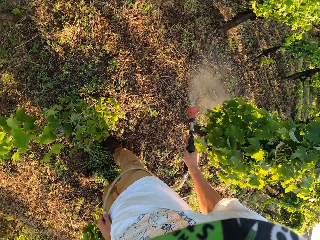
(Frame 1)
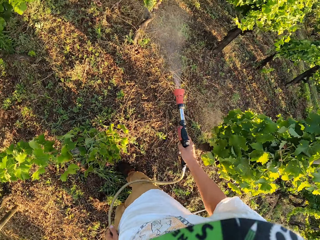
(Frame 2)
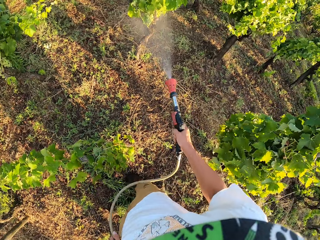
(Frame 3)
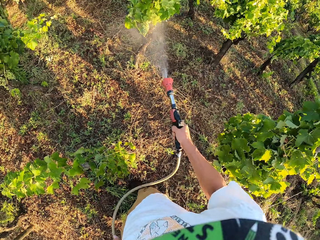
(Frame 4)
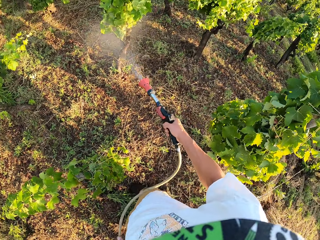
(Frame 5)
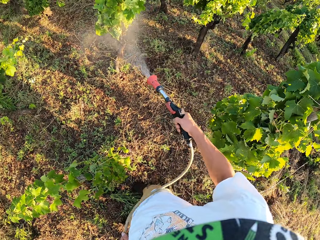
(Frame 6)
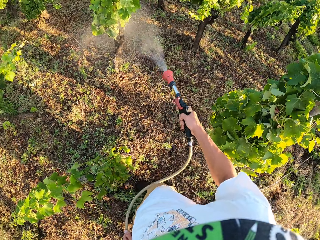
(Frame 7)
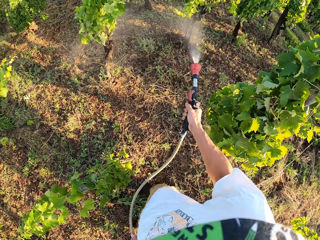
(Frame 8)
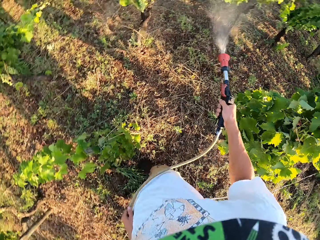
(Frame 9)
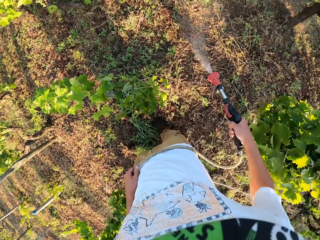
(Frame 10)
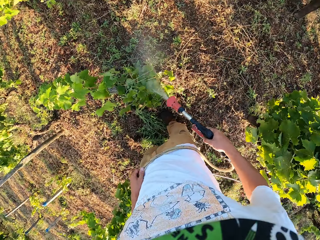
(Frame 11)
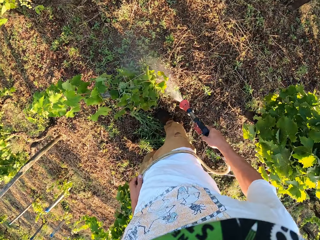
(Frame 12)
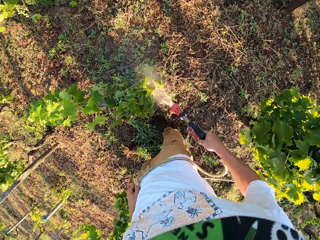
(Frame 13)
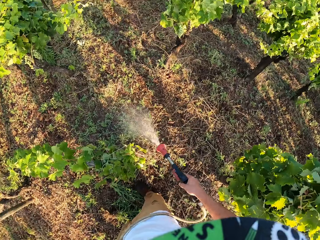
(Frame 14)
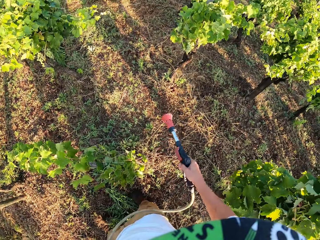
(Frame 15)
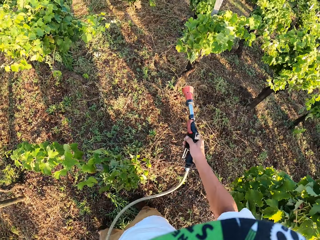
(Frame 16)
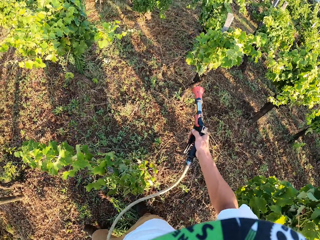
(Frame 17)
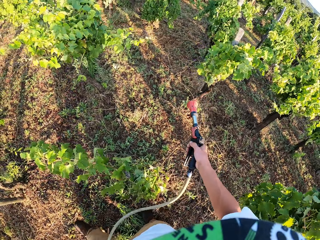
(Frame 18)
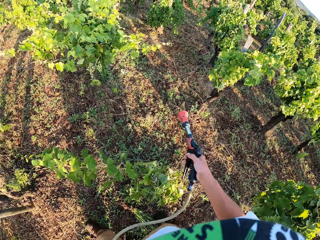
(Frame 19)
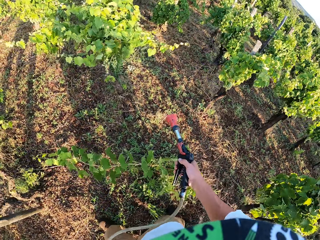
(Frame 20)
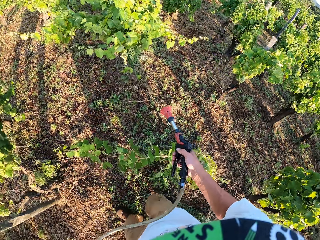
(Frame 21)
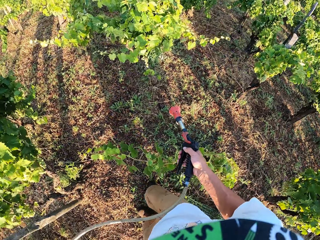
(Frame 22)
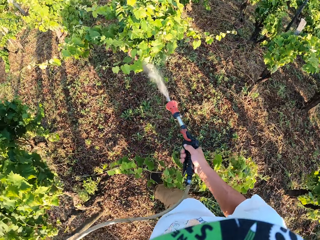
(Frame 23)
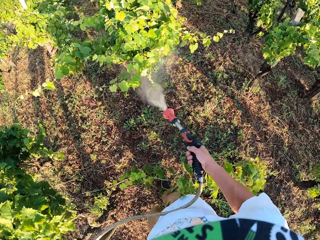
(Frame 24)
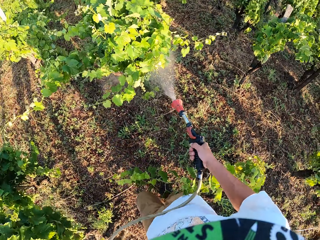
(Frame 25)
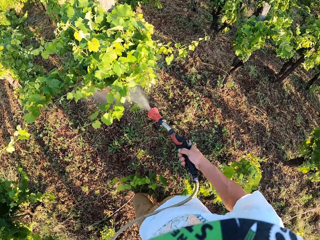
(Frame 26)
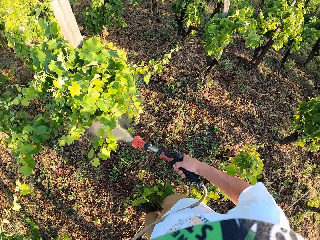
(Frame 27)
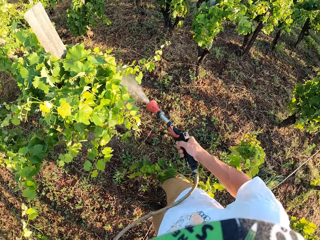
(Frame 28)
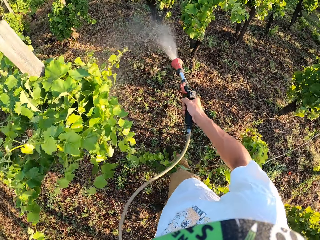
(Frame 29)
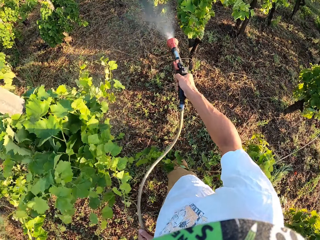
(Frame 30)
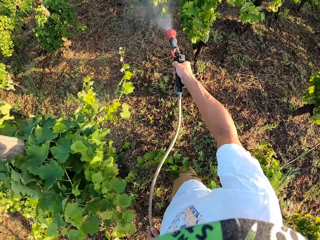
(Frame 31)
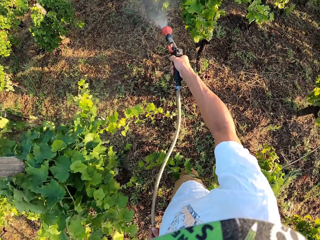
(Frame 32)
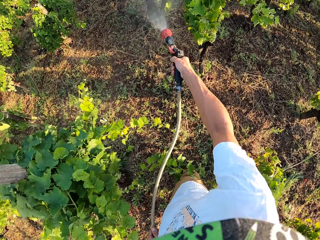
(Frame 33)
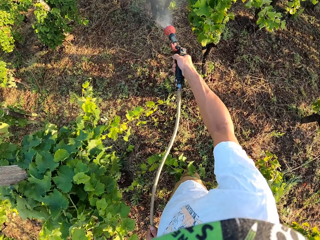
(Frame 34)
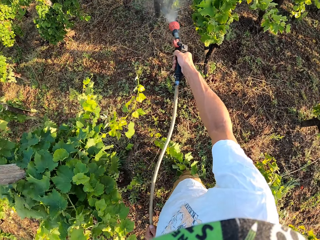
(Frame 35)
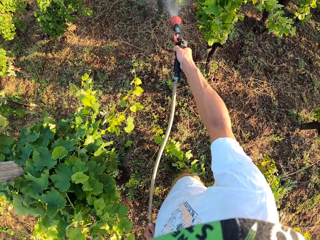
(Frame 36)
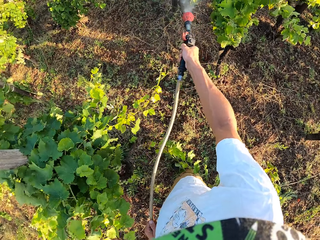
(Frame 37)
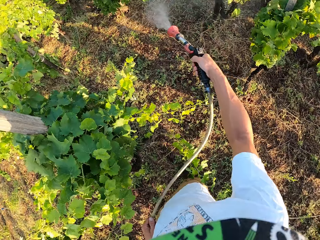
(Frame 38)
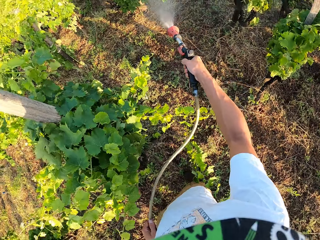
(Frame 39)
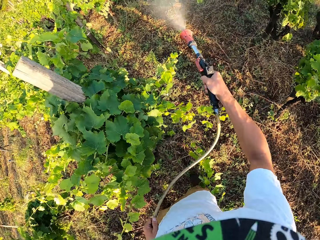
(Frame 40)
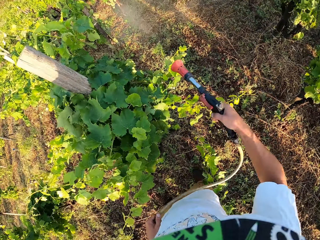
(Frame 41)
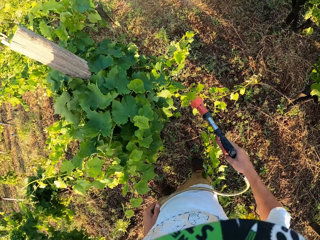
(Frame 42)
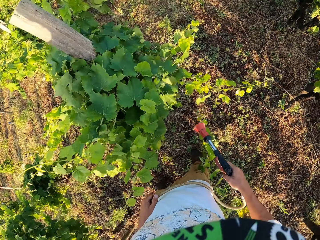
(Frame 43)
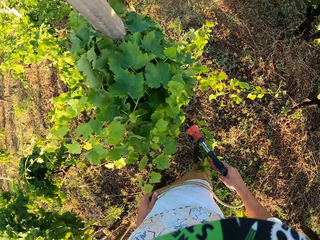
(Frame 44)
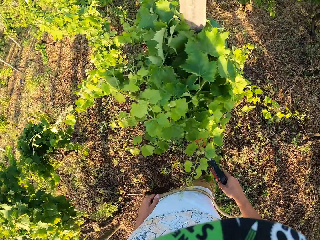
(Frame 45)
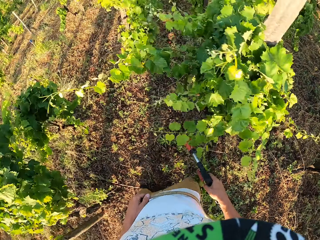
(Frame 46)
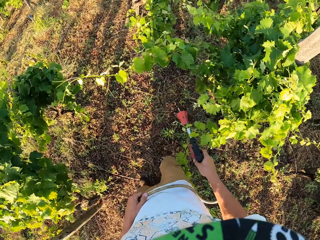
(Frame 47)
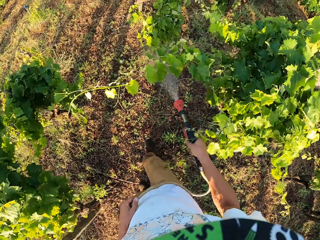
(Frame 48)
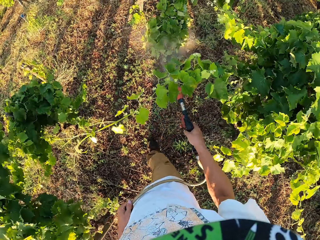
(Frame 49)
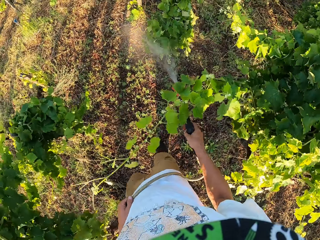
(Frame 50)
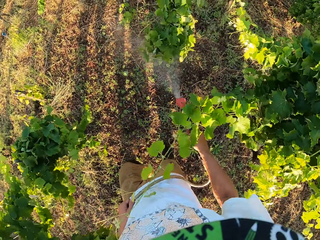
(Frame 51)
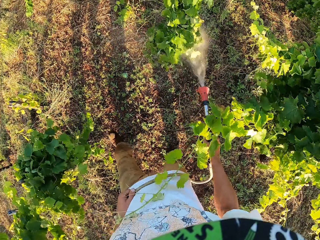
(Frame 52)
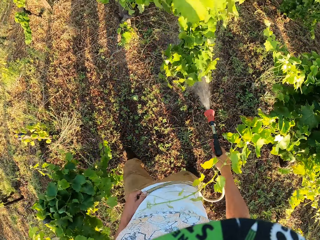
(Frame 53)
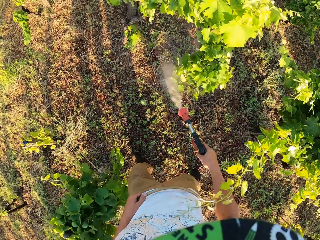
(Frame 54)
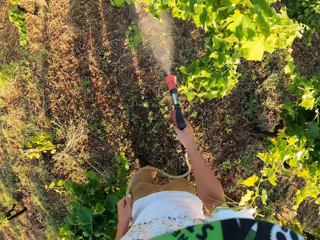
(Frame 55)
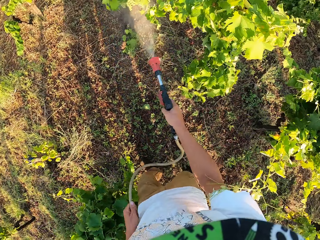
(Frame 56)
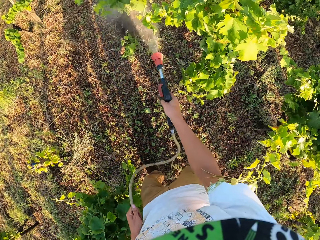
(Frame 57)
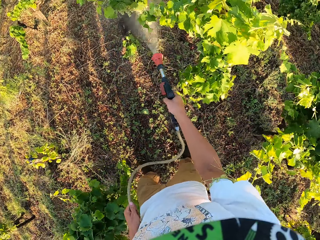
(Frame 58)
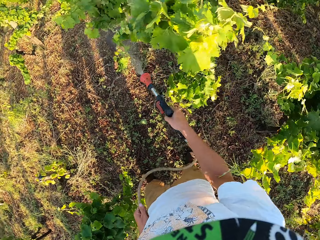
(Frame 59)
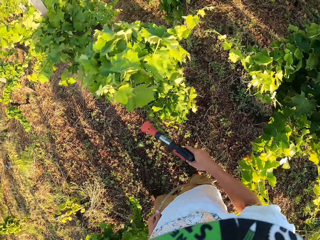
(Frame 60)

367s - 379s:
The camera wearer takes a few steps forward with the sprinkler turned off. They turn off the sprinkler again. They continue to water the field. They turn off the sprinkler again. They continue to water the field.

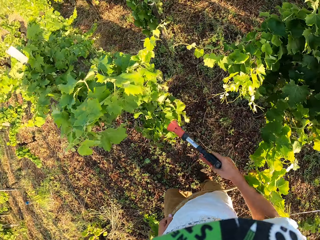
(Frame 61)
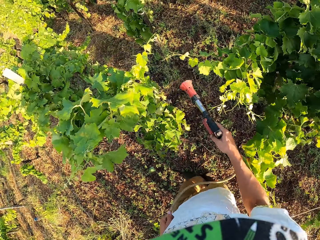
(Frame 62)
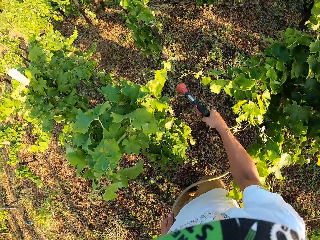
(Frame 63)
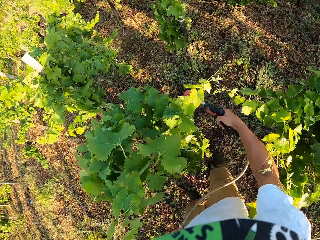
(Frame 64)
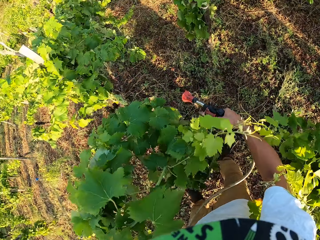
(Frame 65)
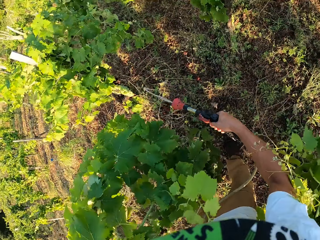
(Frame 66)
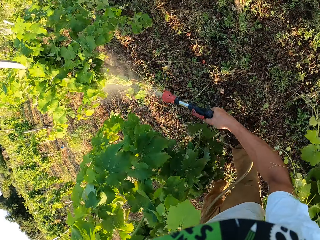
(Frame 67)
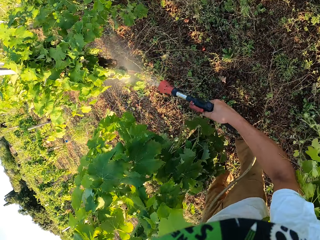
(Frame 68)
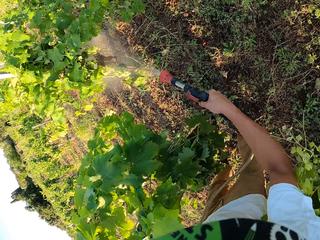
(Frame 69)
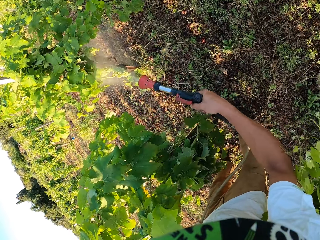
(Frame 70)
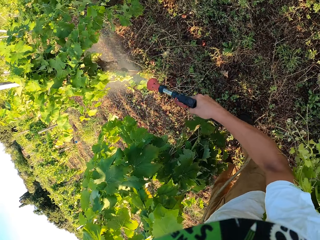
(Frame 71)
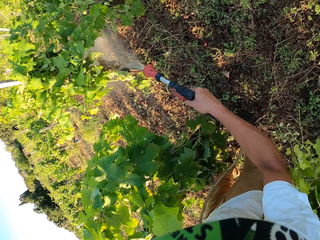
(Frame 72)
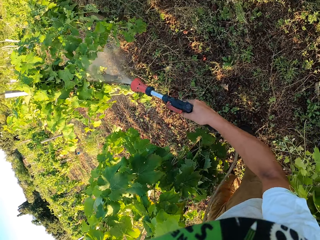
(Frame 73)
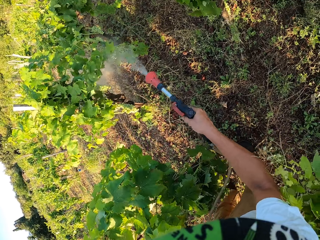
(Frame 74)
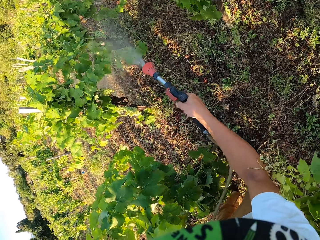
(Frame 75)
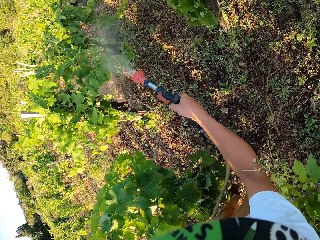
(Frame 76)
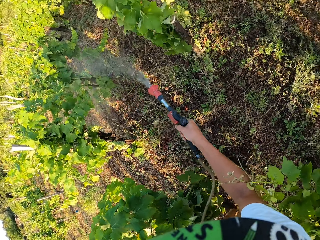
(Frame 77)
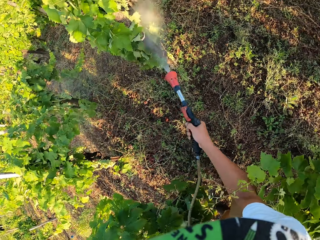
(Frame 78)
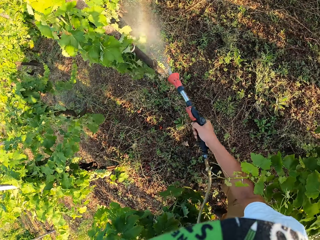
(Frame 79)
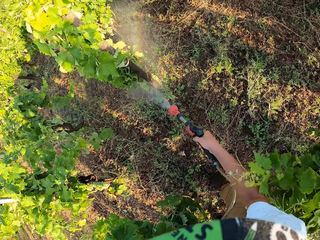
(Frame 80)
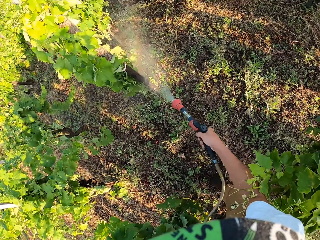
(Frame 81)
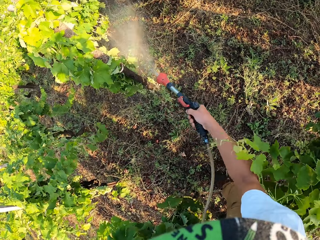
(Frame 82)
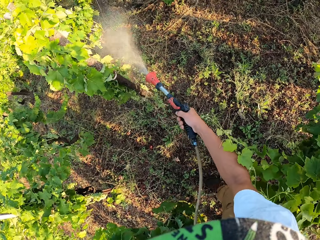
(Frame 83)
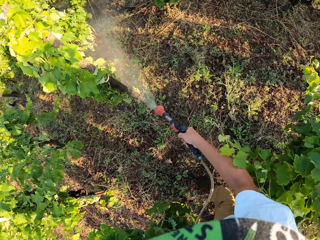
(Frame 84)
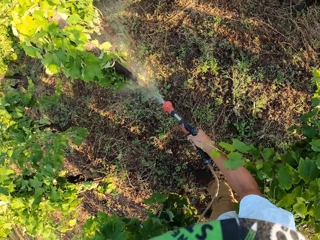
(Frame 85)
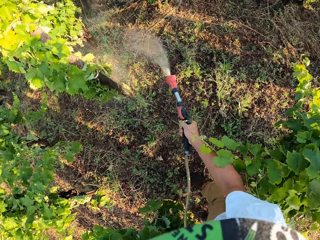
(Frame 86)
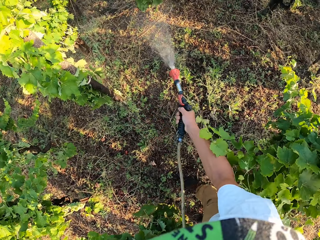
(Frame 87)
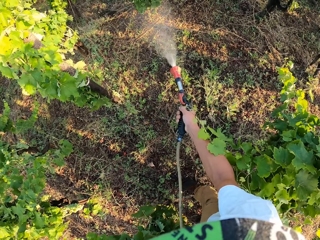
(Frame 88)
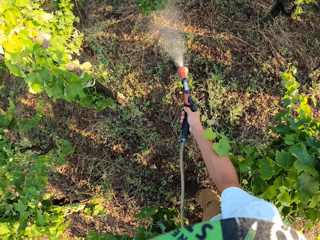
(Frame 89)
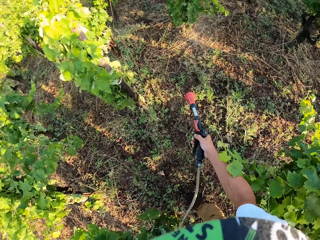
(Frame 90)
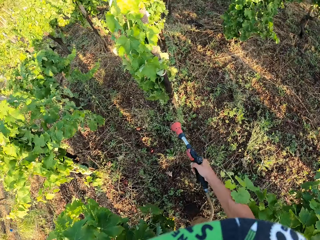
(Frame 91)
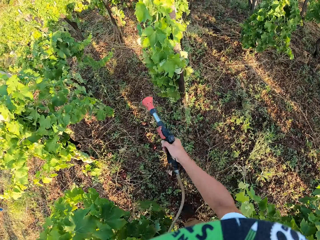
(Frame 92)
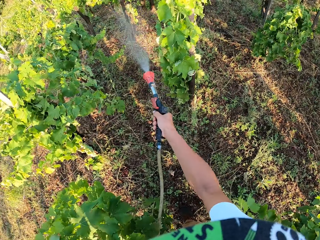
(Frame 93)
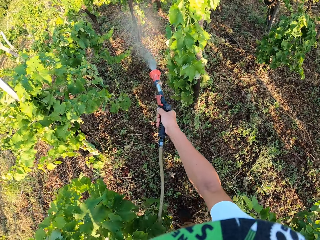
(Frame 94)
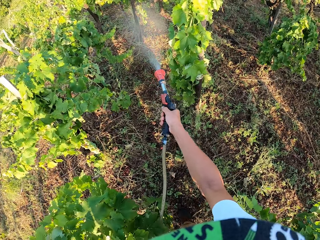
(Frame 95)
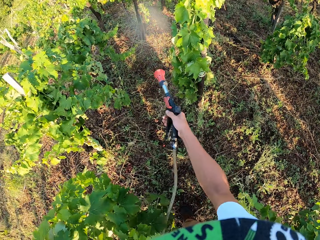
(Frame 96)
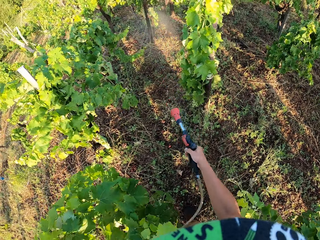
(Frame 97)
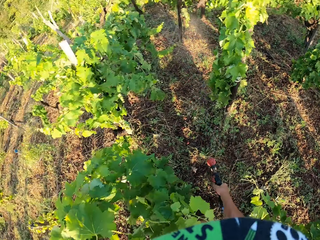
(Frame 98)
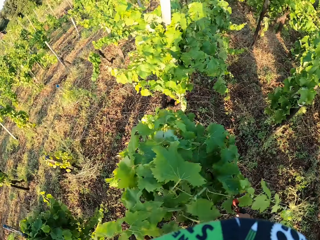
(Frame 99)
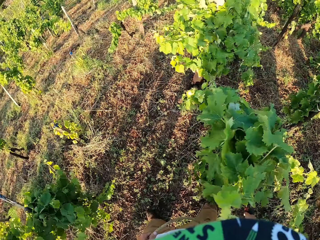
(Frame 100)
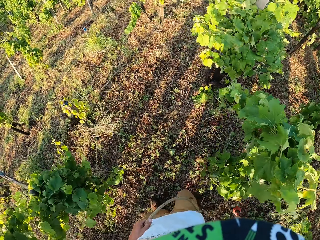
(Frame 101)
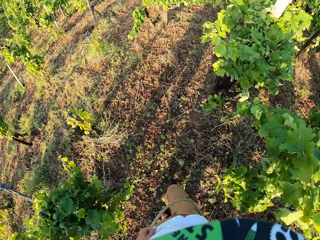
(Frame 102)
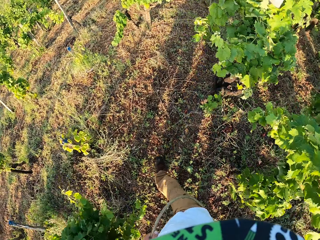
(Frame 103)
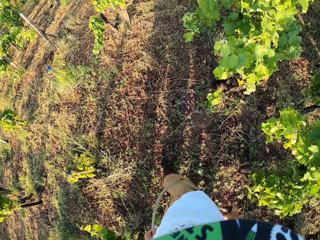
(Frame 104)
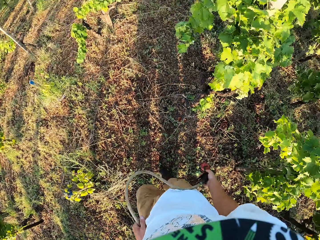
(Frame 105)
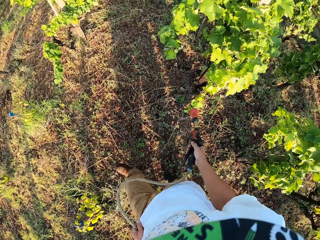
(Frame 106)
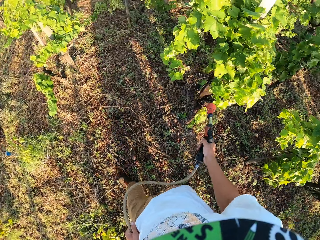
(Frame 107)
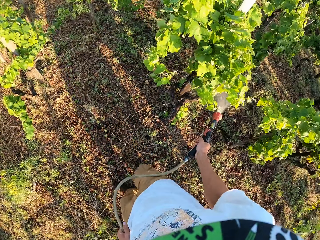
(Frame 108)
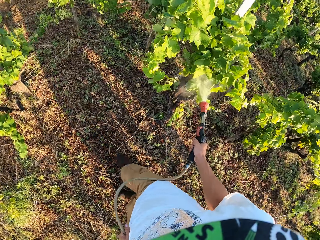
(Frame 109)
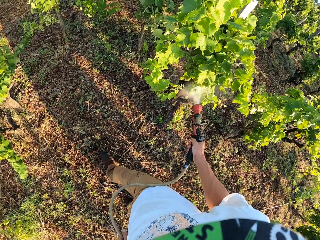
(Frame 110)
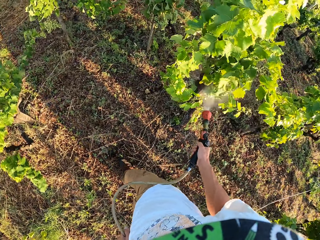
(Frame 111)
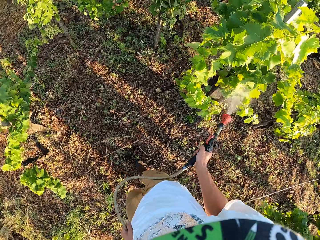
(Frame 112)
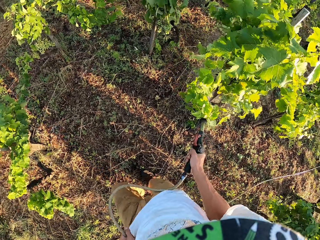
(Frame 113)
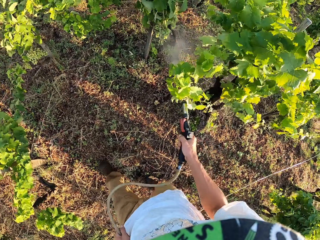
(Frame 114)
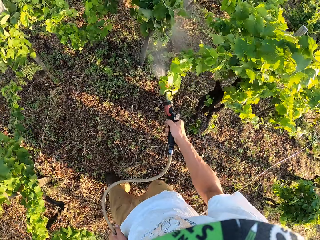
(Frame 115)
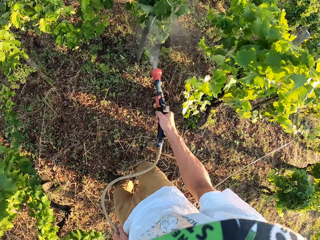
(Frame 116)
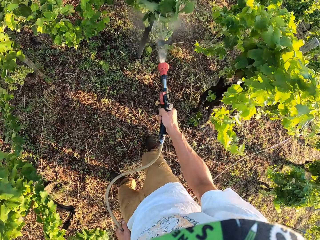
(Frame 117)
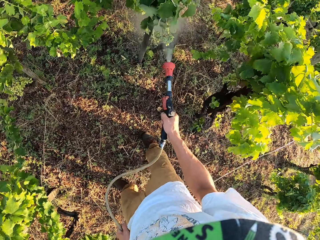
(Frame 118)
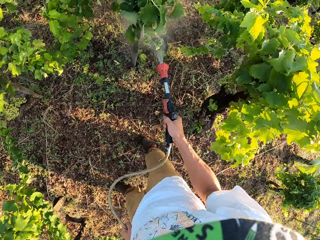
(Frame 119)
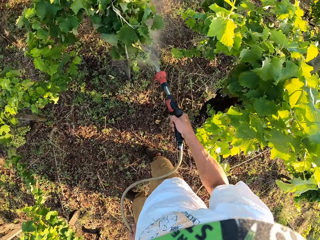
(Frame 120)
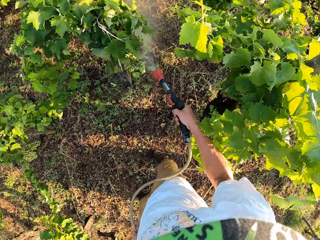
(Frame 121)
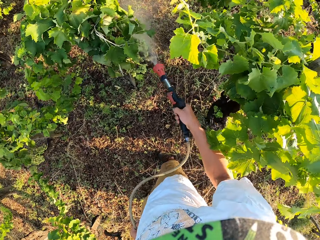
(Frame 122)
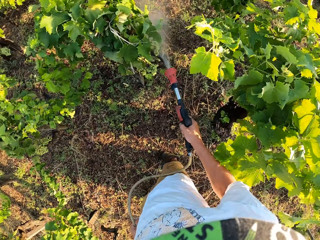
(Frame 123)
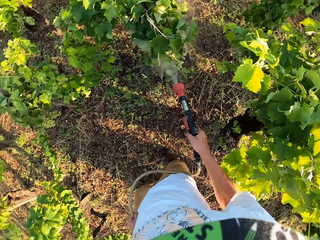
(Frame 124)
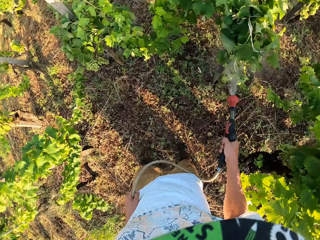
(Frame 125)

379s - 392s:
The camera wearer turns off the sprinkler again. They take a step forward with the sprinkler turned off. They continue to water the field. They turn off the sprinkler again. They continue to water the field. They turn off the sprinkler again. They take a few steps forward with the sprinkler turned off. They cough briefly. They continue to water the field. They cough again.
